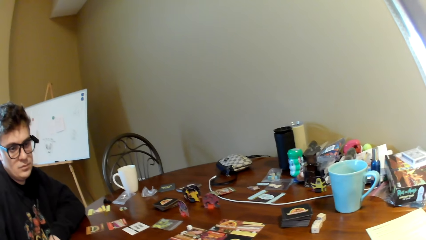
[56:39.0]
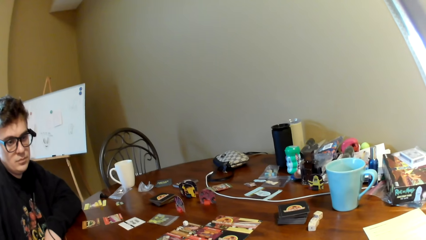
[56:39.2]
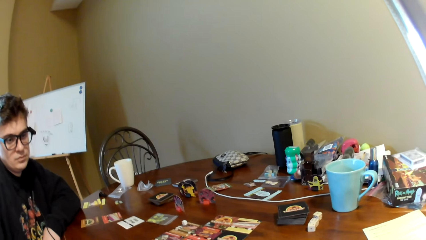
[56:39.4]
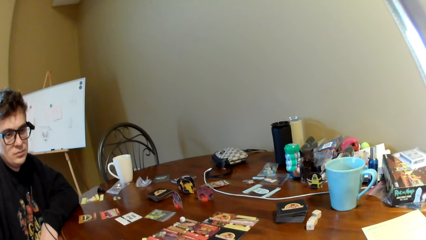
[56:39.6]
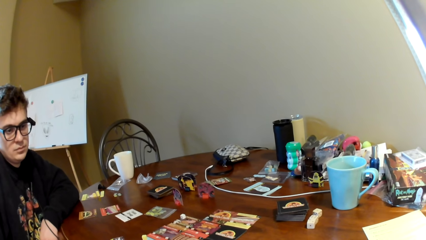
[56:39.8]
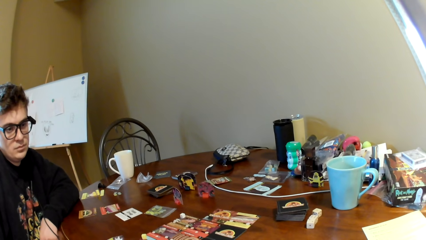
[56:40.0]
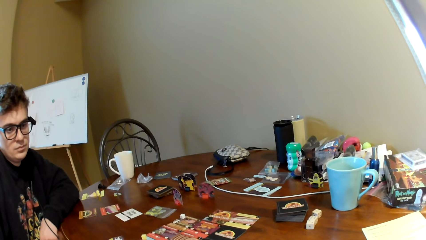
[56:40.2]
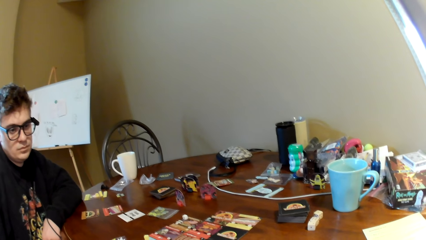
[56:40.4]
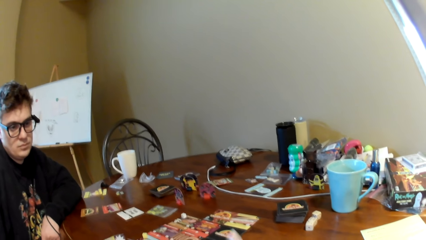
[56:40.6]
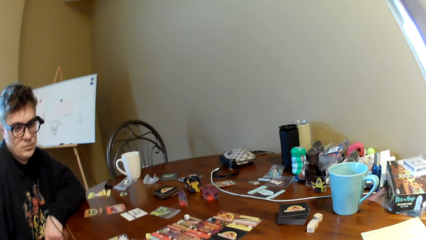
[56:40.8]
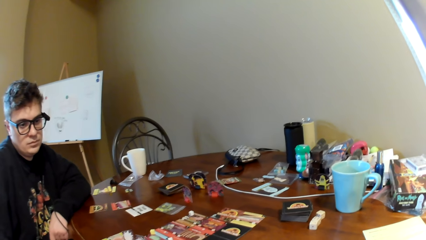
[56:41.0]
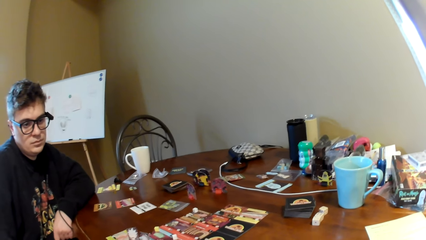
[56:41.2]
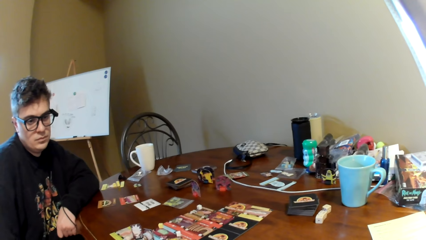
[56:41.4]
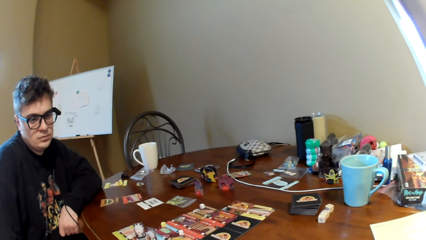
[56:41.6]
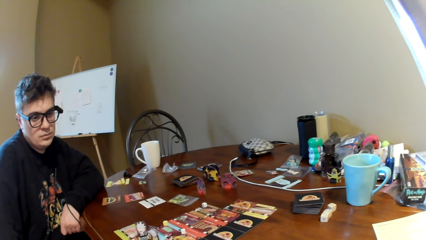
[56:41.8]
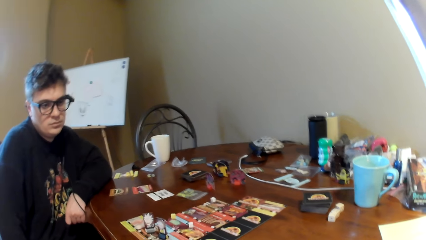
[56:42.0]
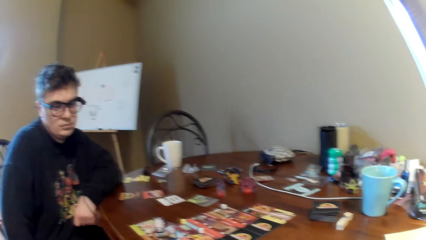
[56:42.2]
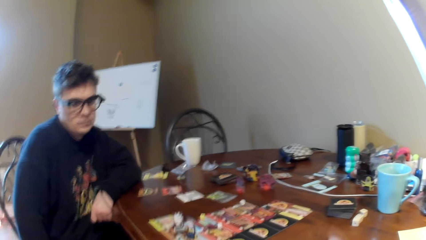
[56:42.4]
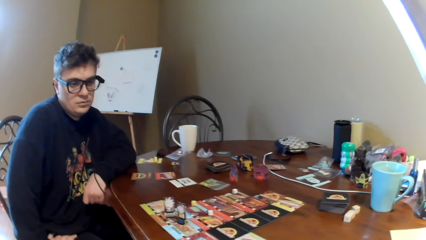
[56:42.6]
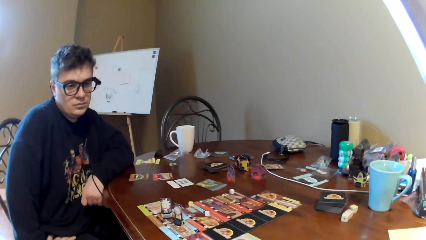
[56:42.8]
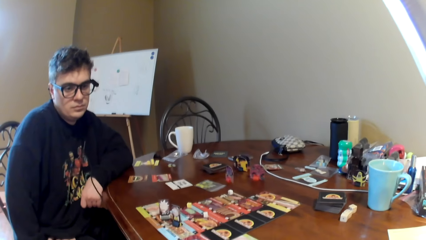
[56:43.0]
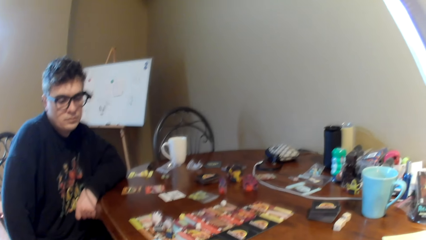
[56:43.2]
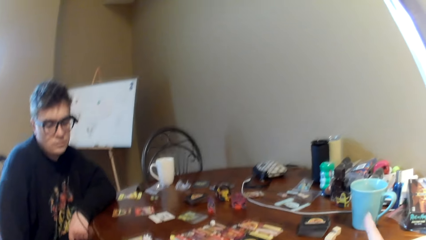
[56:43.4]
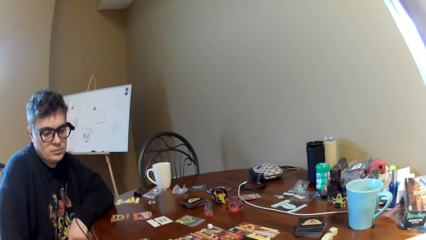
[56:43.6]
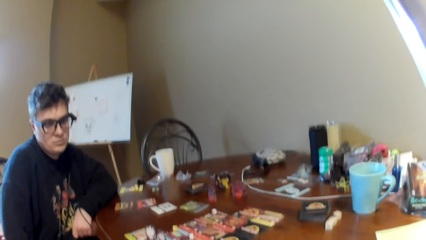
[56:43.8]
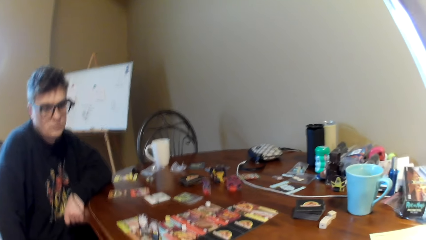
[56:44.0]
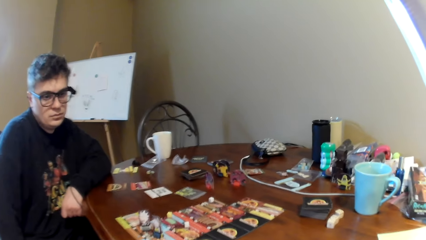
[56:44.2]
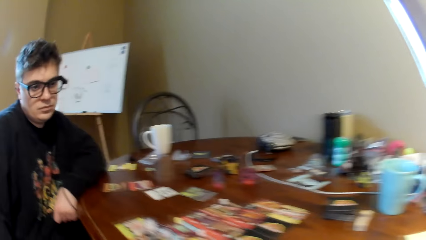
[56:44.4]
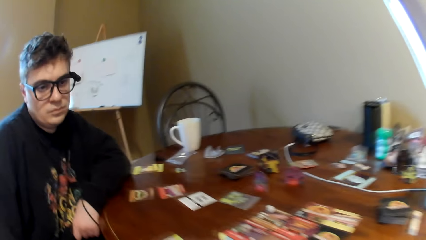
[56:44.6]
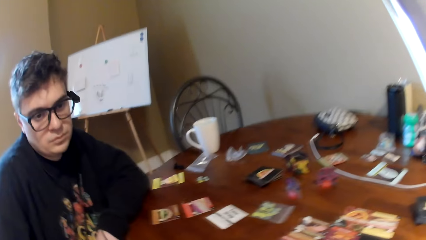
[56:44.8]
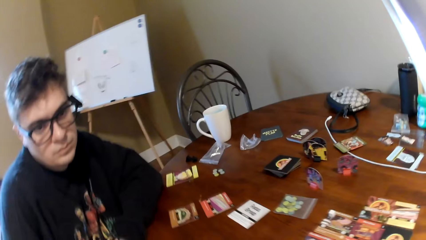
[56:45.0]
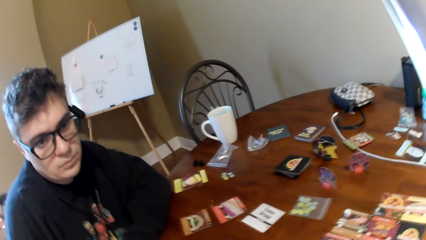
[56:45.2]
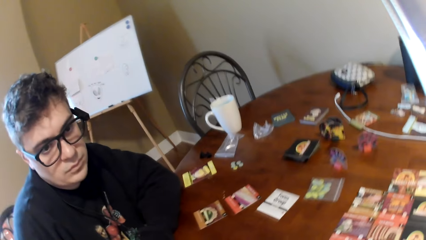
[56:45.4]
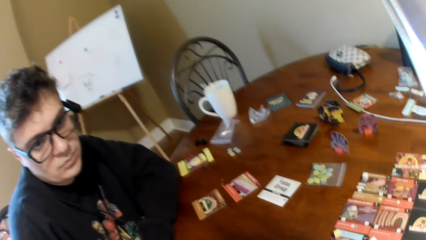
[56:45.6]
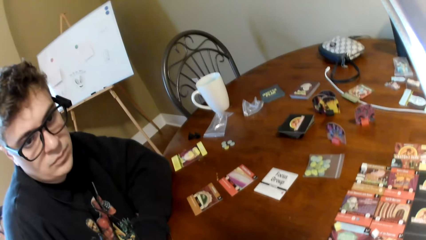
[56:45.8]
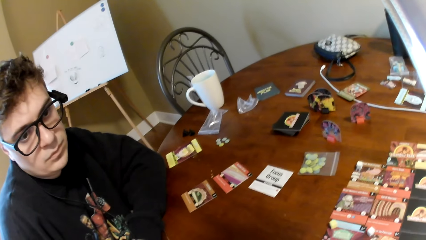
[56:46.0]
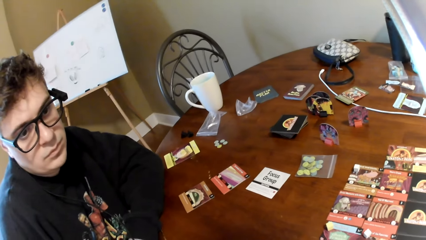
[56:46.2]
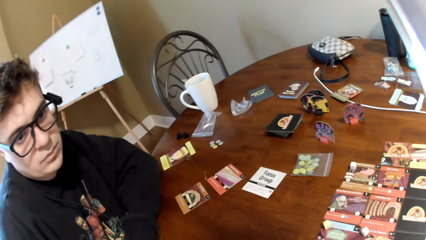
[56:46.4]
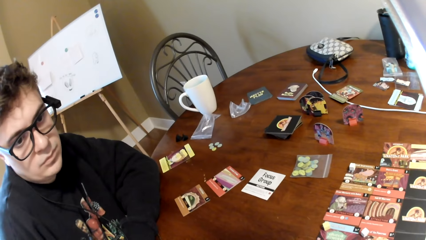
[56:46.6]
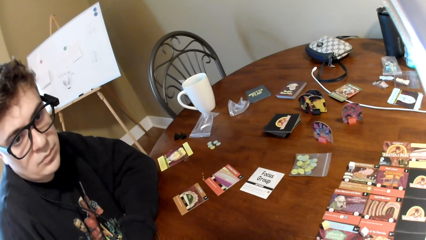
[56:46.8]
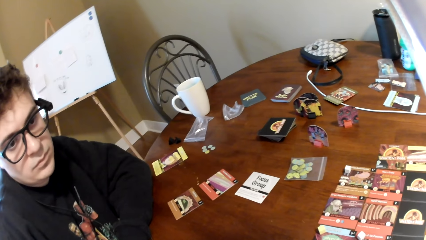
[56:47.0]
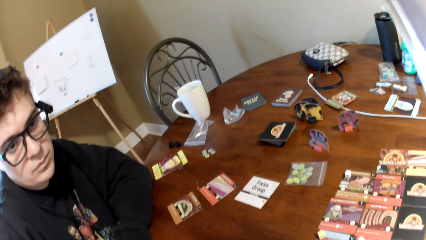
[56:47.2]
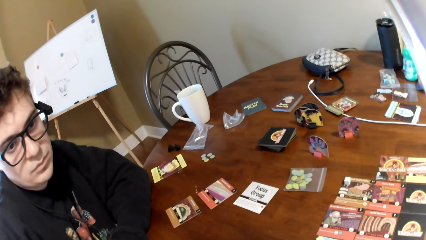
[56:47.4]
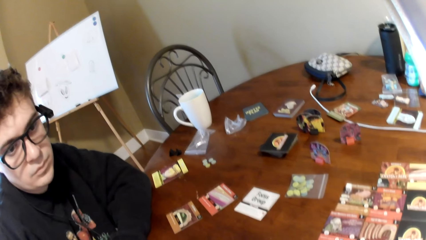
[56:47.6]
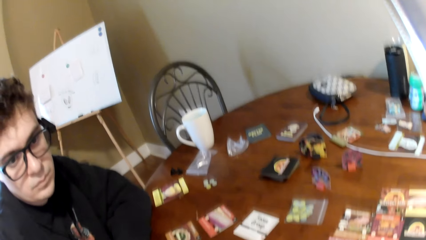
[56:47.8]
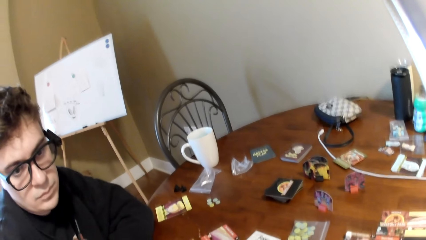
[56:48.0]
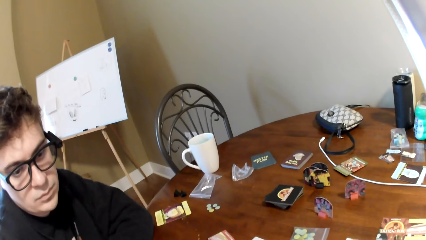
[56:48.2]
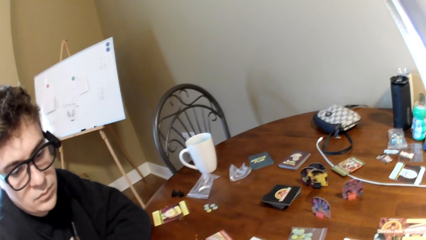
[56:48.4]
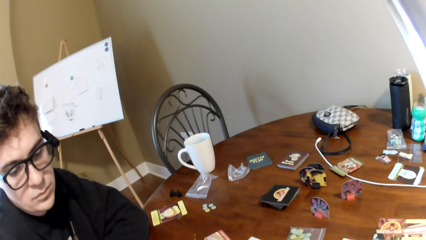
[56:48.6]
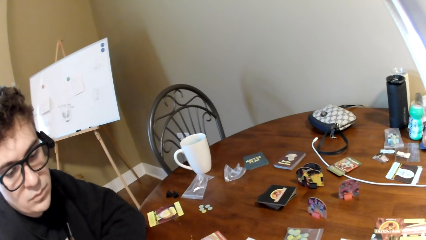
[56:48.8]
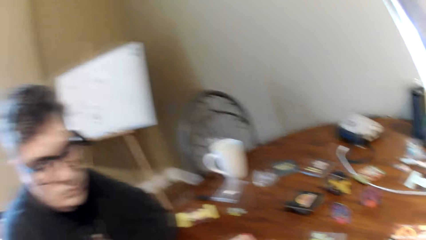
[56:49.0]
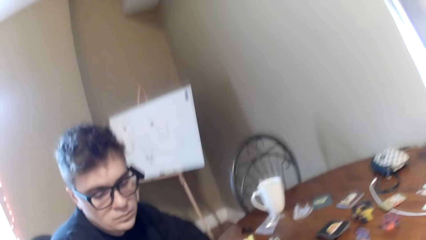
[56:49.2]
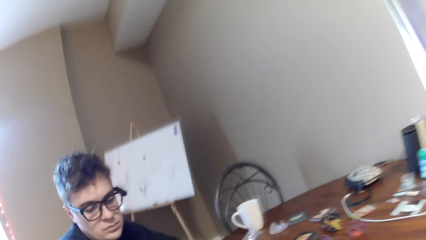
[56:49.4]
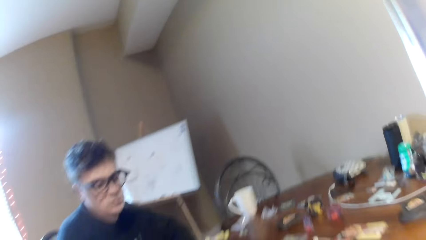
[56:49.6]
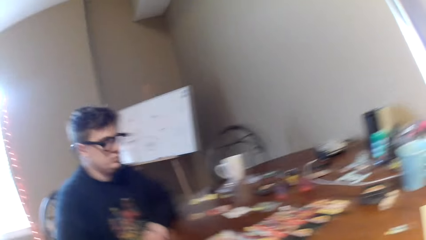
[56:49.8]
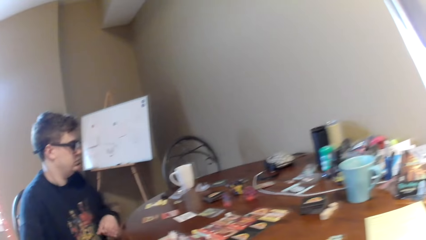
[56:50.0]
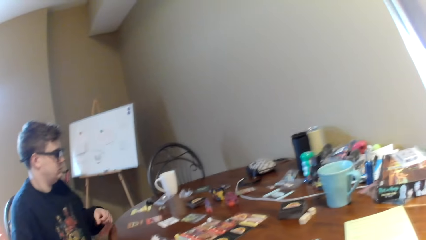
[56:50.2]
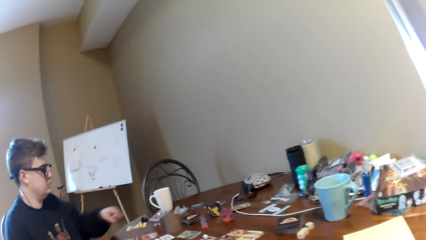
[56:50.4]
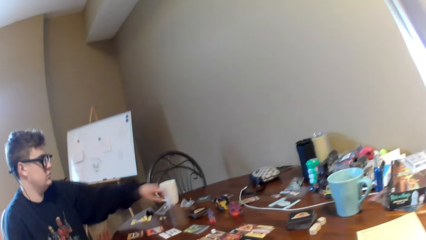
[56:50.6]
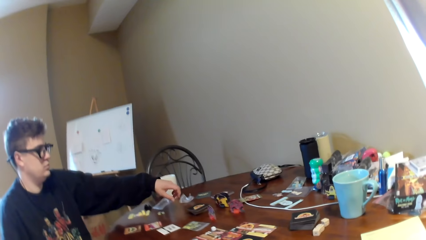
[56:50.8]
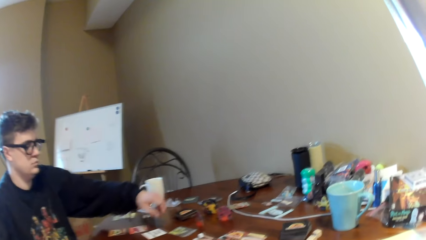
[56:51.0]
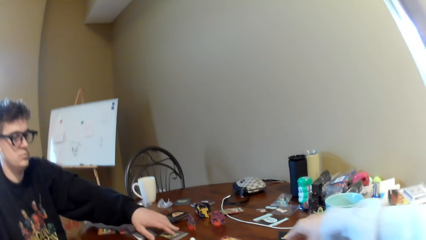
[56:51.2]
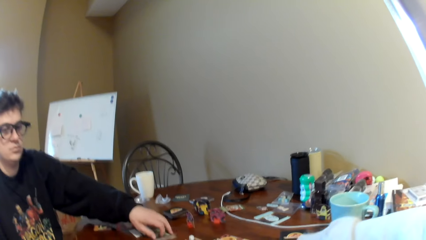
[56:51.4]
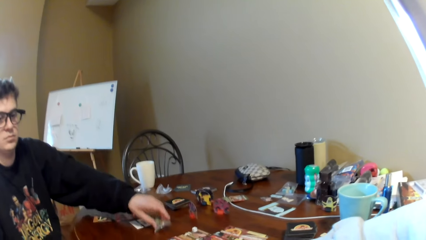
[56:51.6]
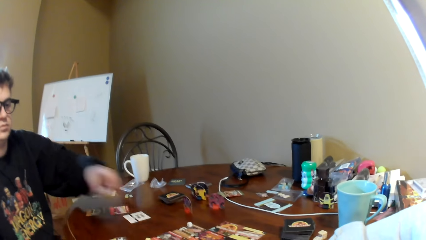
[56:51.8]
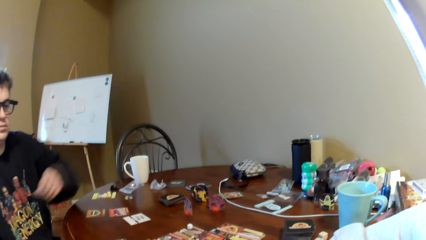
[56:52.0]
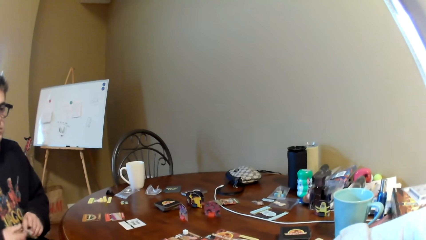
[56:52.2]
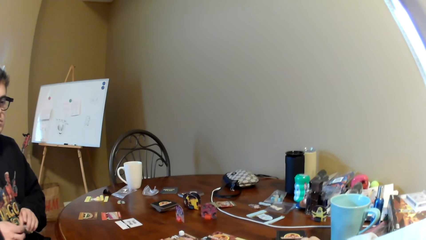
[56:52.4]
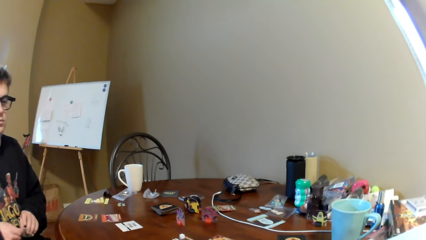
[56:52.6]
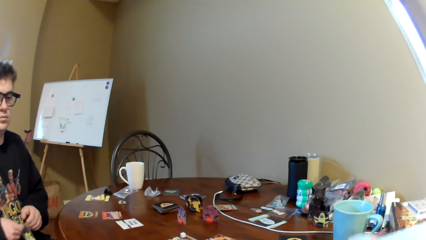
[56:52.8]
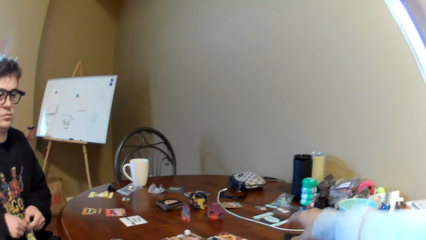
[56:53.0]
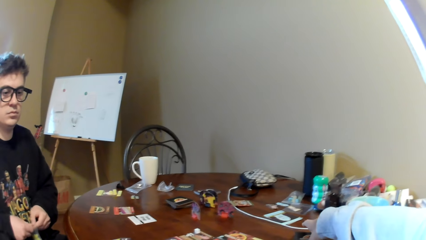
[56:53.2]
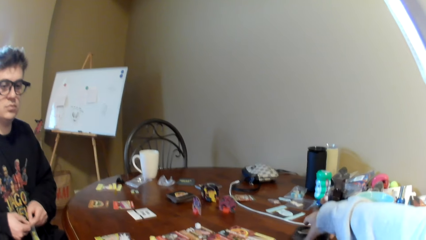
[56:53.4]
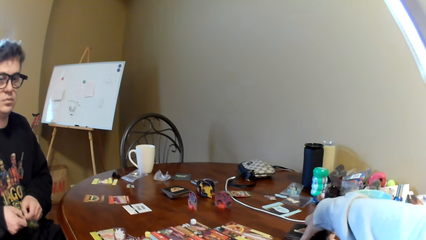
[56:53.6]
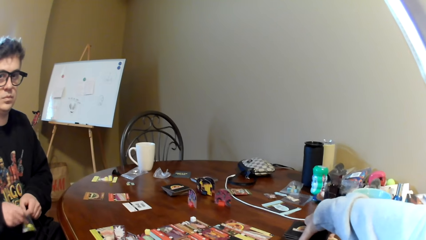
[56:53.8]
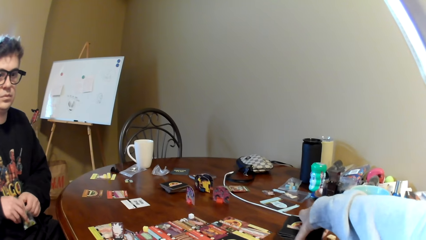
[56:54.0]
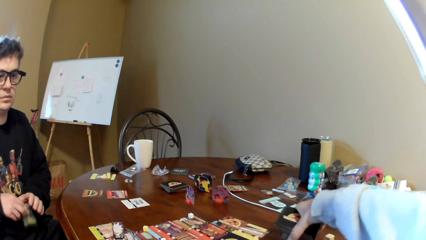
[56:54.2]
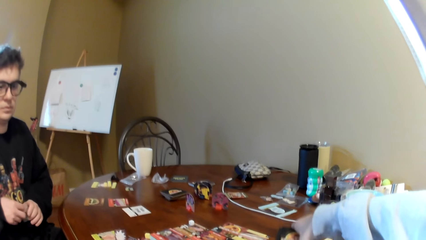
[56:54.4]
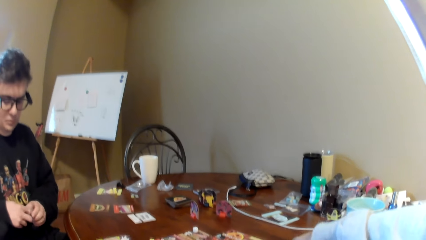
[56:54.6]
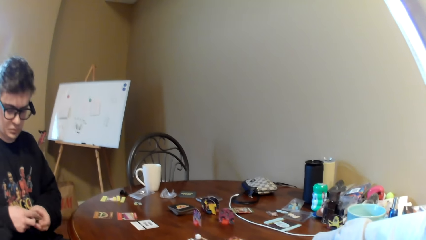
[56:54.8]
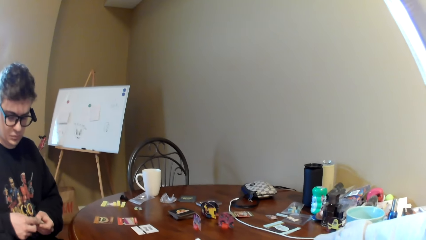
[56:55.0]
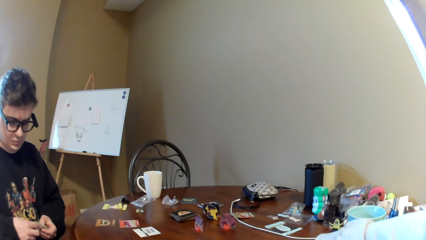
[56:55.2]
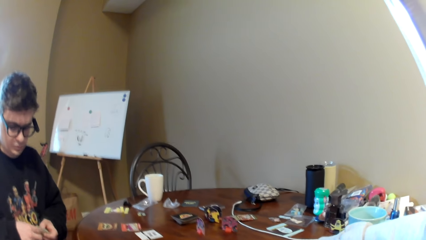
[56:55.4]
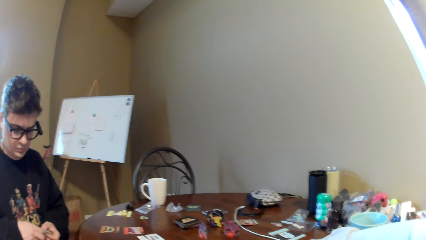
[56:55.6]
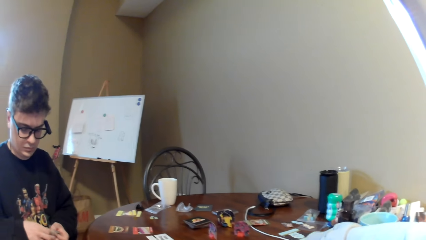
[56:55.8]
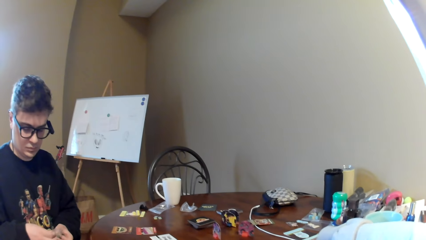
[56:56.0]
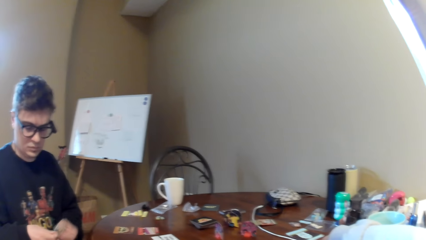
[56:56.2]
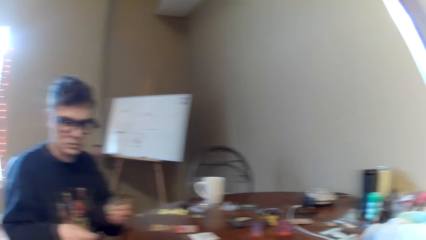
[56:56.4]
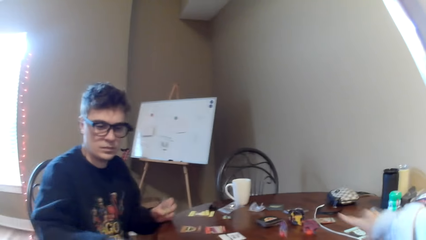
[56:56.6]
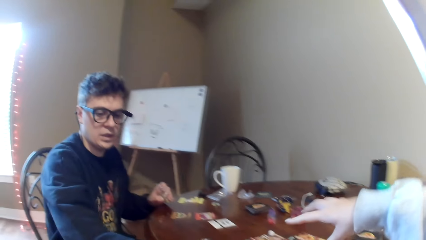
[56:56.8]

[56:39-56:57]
The camera wearer moves to the table. They look at the cards on the table. They move backwards. They move the cards on the table. A person picks up a polythene paper. The camera wearer takes the pack of cards on the table.
